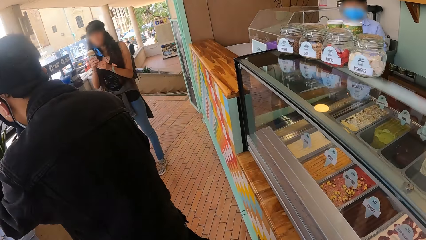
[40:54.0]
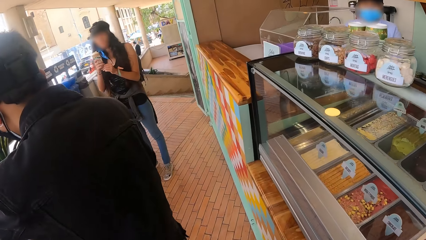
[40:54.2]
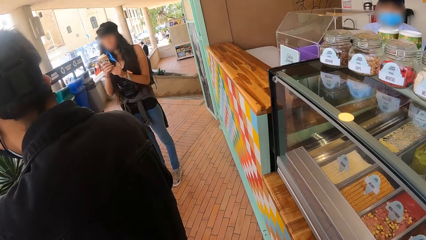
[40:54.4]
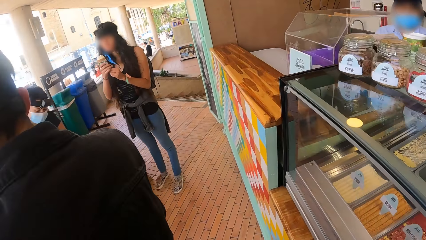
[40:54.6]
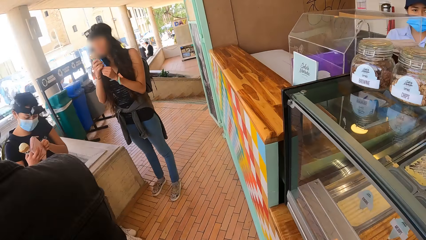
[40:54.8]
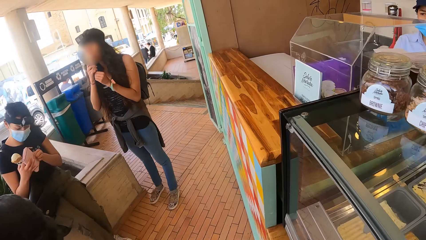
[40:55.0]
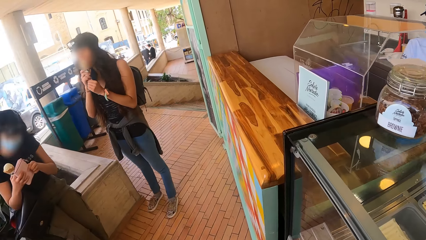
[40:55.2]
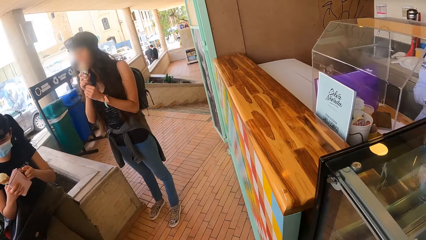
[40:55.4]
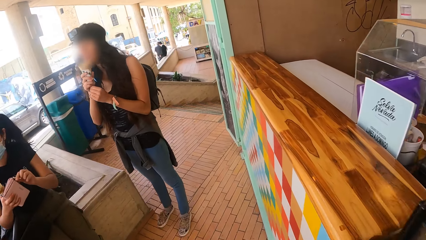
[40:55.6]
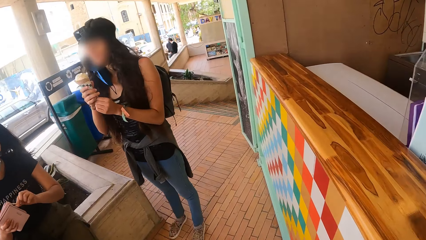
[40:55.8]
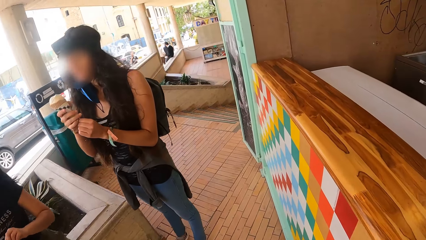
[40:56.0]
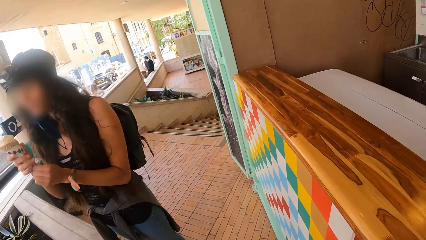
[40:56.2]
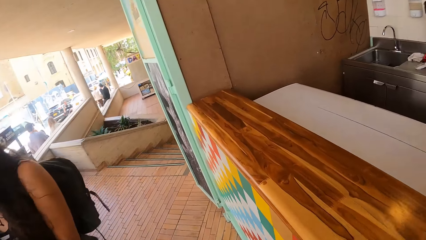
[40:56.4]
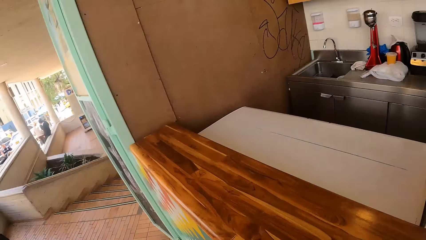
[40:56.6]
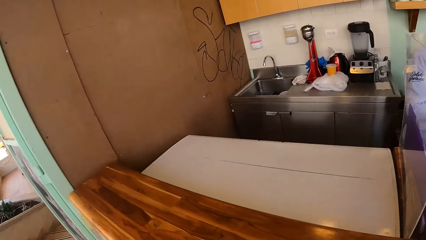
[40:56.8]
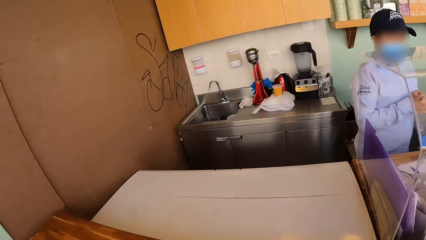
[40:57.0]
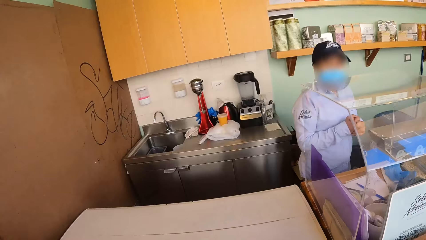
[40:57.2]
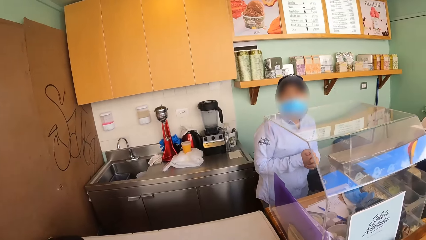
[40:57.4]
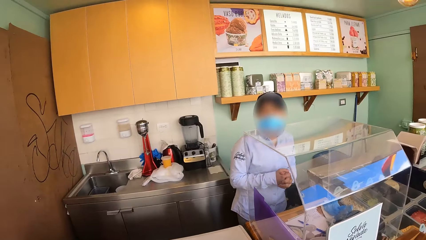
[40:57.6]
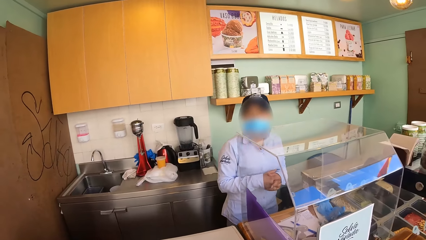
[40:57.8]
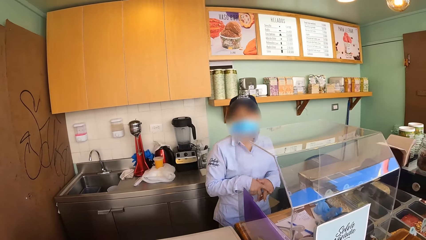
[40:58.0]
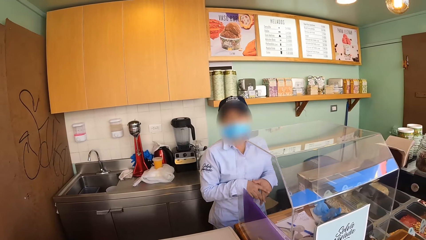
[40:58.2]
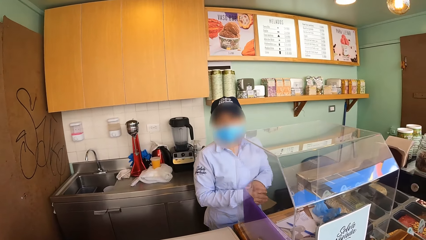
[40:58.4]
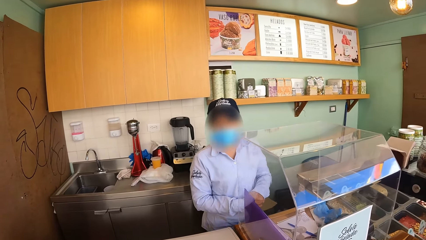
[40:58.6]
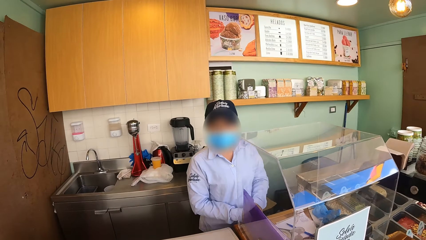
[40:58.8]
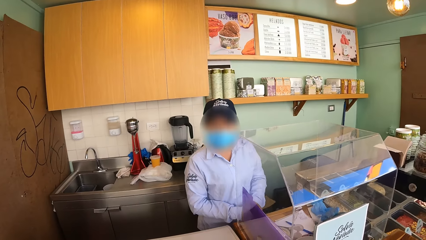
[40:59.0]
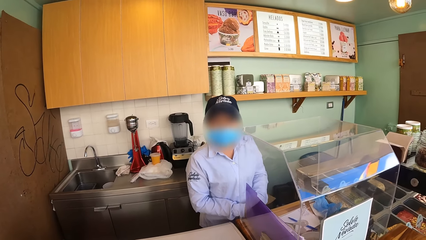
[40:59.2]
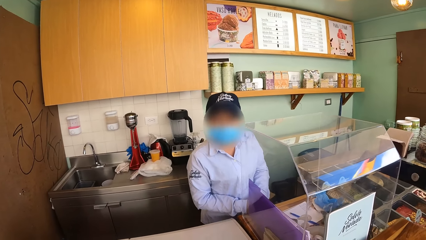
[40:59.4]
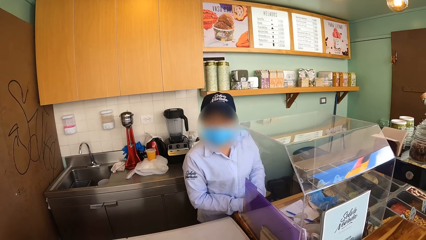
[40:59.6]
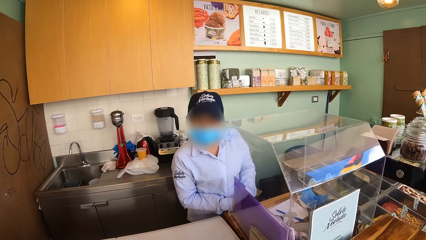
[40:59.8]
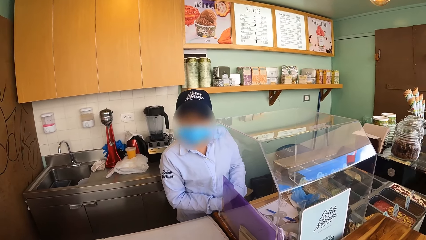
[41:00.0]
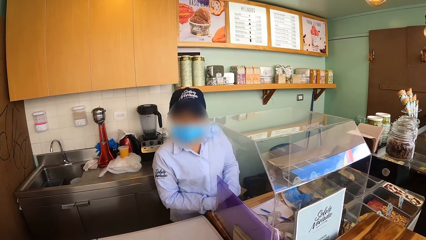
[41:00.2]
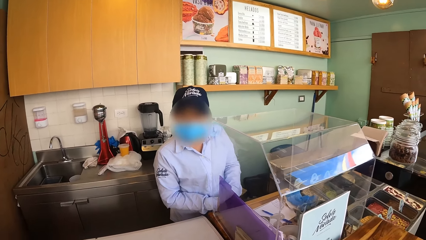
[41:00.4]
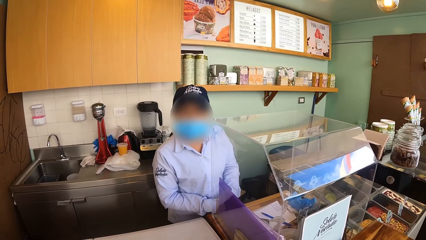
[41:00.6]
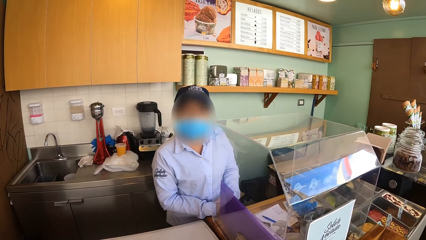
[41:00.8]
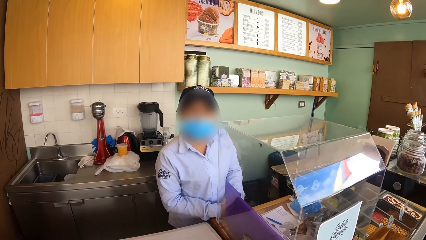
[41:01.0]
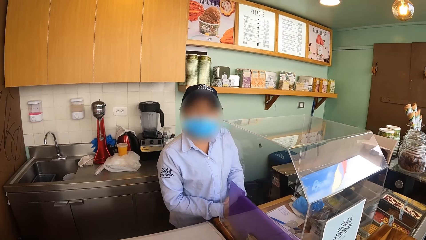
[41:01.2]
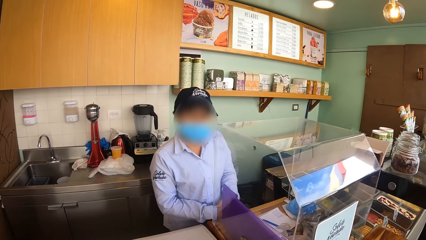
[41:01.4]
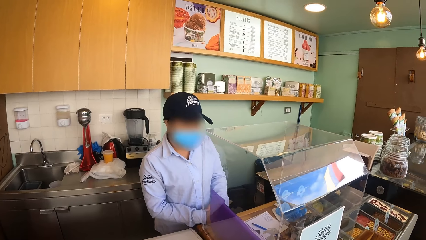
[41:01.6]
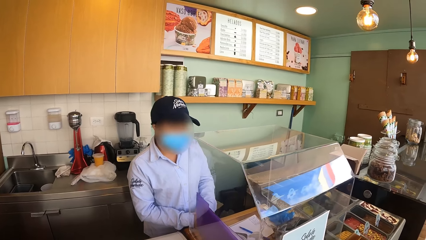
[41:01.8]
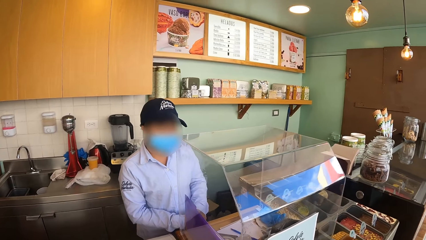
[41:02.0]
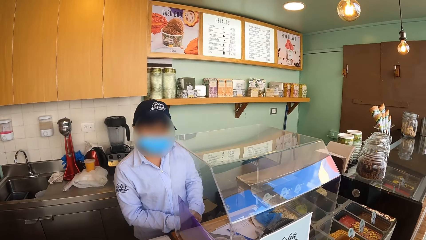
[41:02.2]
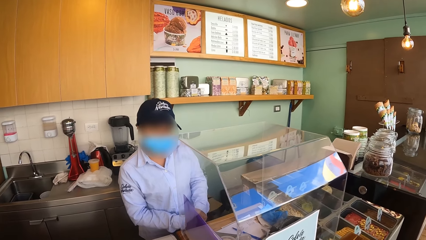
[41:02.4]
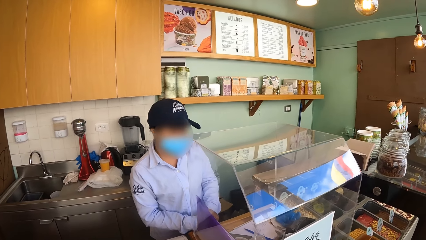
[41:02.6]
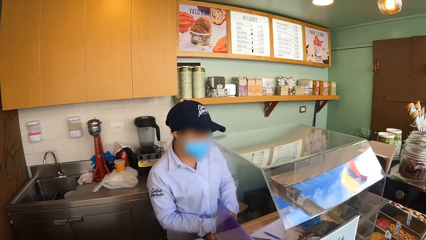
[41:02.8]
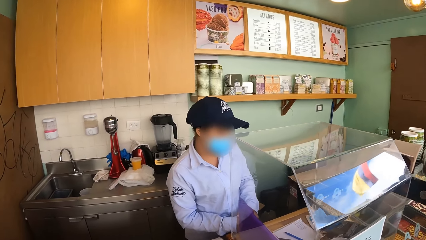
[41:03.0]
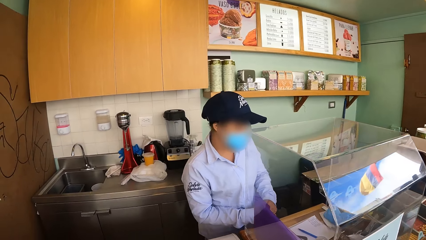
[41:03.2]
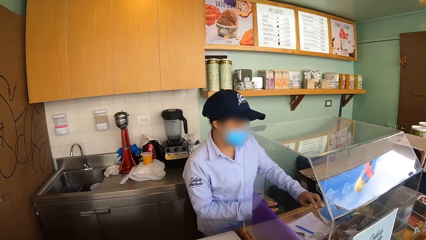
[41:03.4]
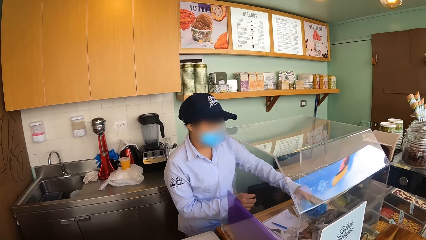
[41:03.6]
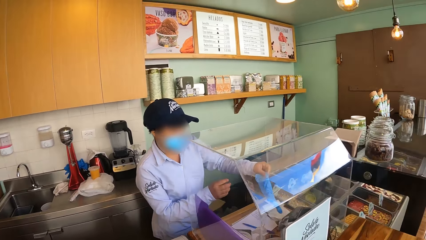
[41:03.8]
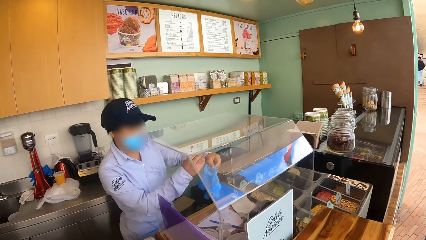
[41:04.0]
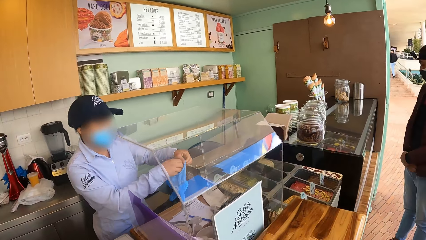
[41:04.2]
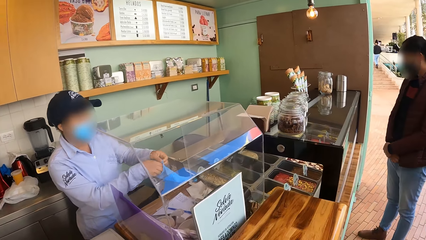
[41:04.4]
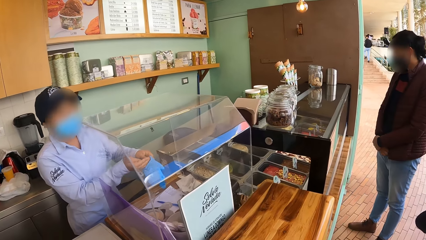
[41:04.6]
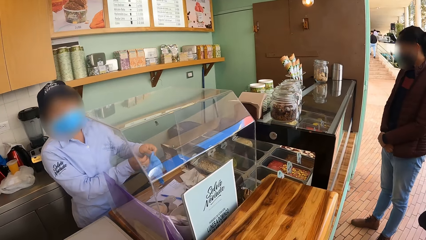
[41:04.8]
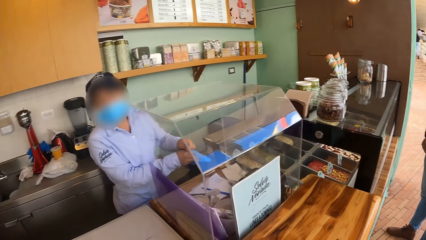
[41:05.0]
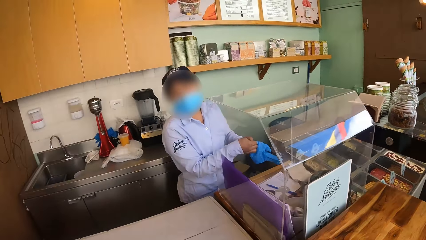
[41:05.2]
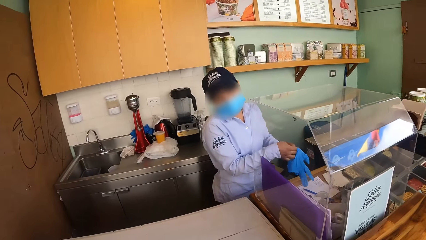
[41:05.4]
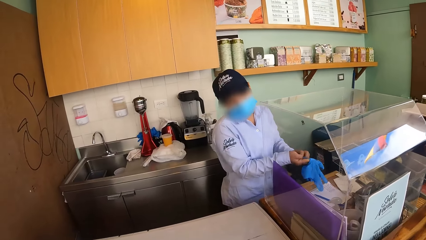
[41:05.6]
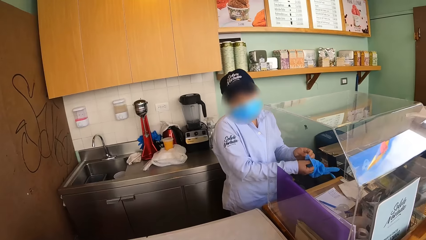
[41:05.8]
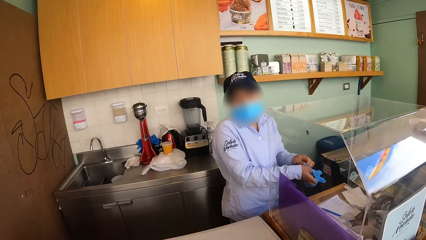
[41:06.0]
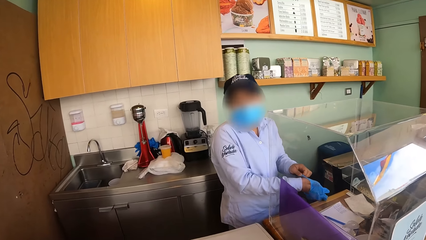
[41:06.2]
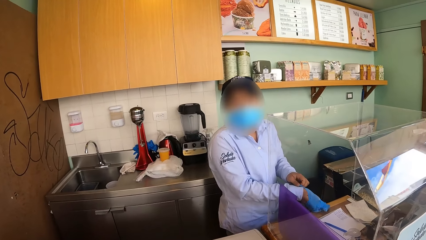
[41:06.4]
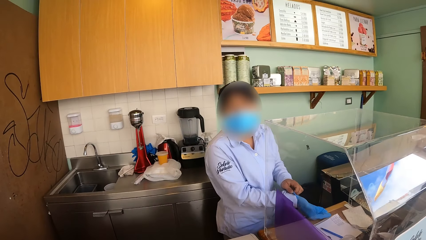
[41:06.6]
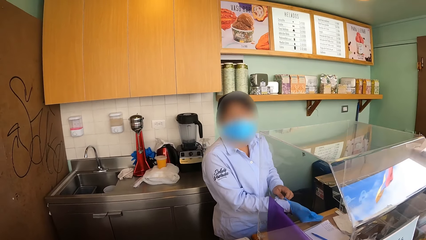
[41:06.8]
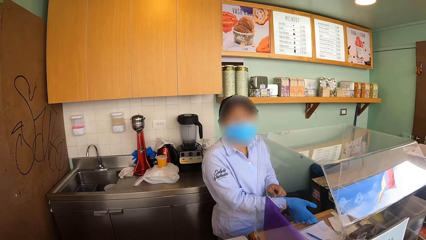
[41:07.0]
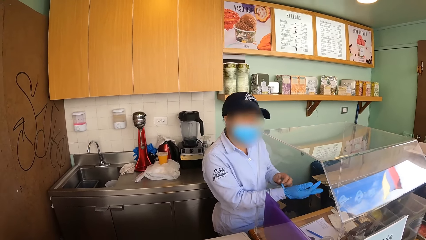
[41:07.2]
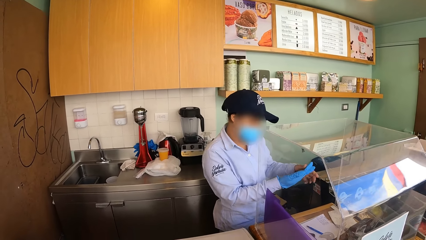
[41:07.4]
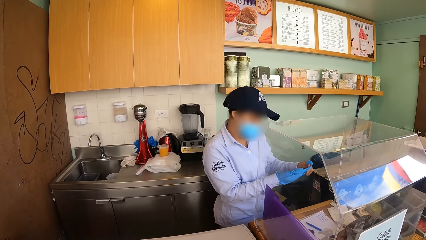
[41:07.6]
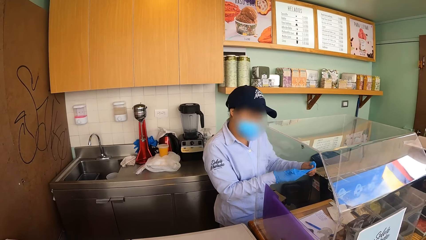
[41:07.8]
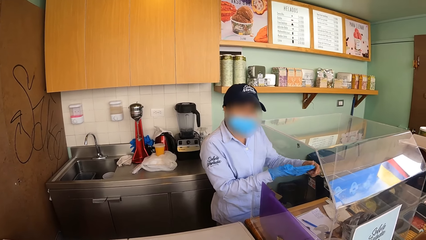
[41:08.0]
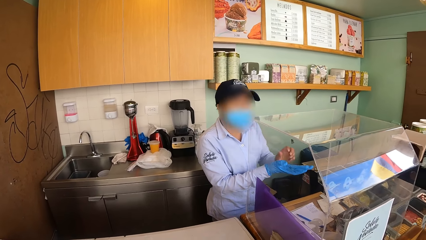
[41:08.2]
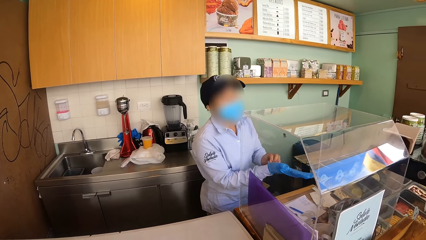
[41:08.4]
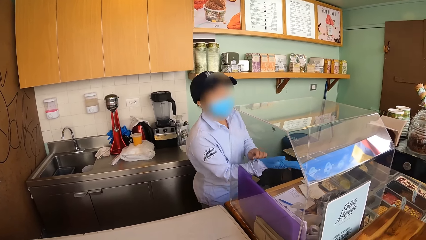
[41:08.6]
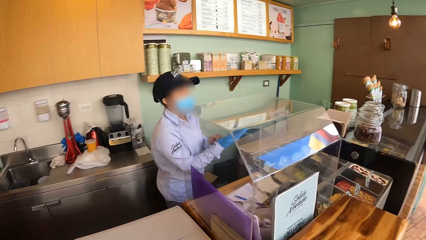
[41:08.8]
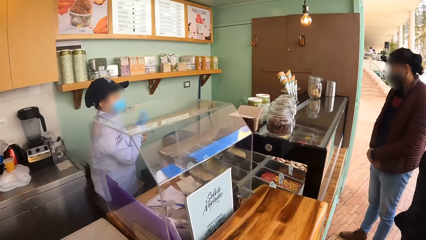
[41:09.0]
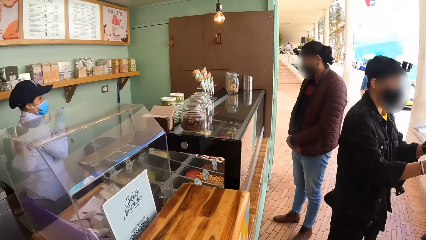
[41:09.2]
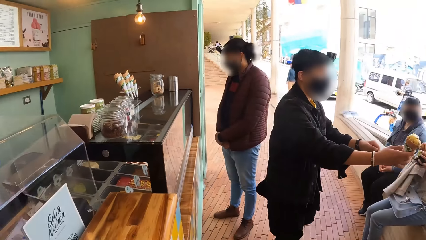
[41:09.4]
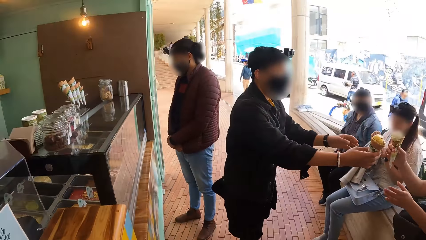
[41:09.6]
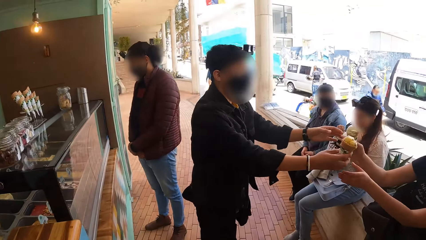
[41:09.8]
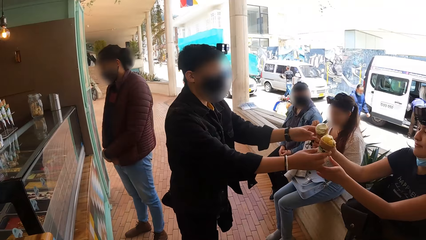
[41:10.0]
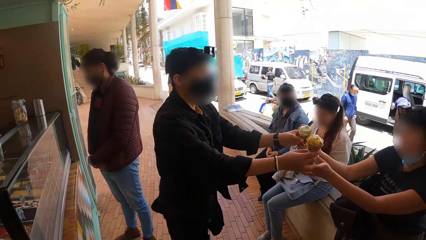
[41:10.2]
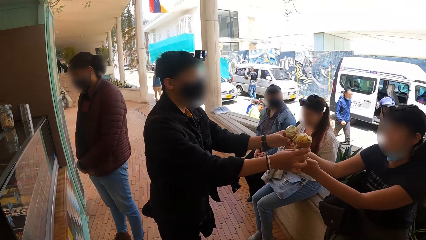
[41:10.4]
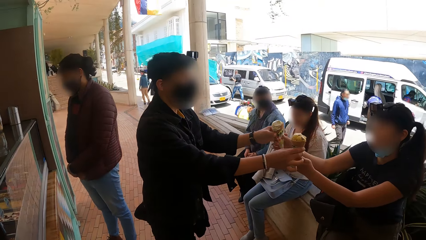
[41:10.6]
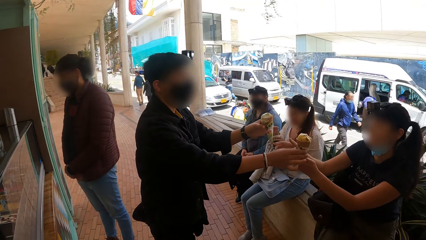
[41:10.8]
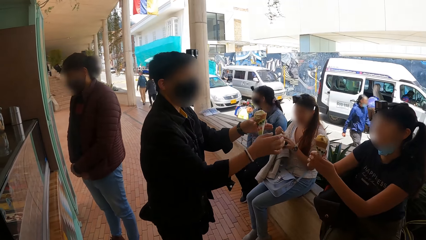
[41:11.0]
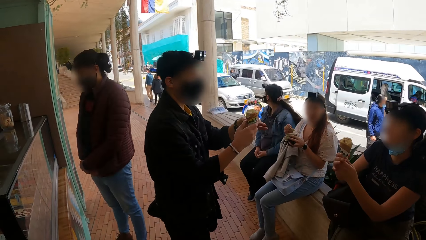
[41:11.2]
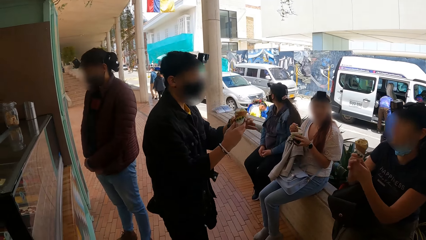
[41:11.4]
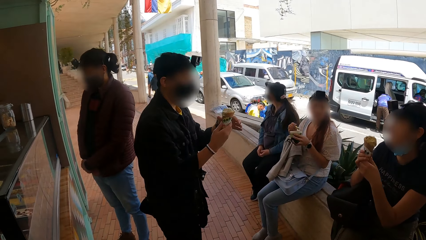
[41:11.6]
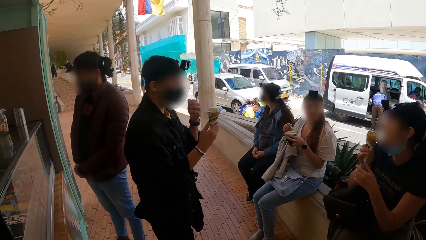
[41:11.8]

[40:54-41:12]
A person eats ice cream. The camera wearer walks. They talk to a cashier. They talk with another person. The other person picks up gloves and puts on the gloves. The camera wearer talks with the other person. They look around.
